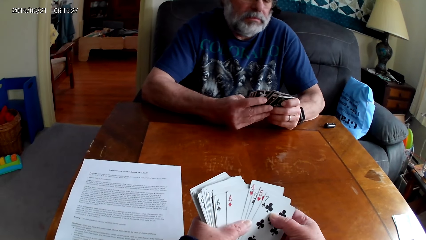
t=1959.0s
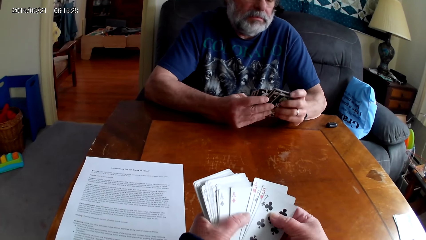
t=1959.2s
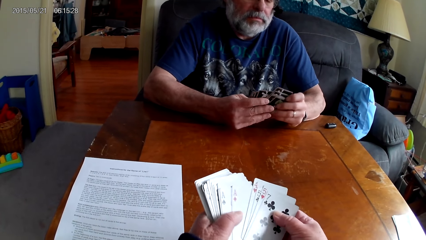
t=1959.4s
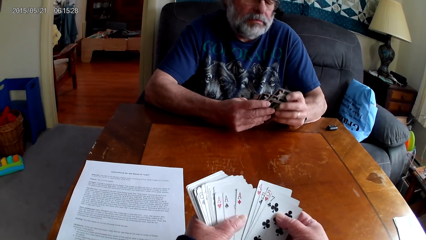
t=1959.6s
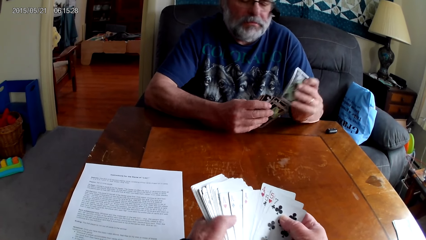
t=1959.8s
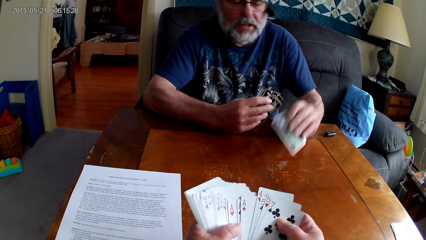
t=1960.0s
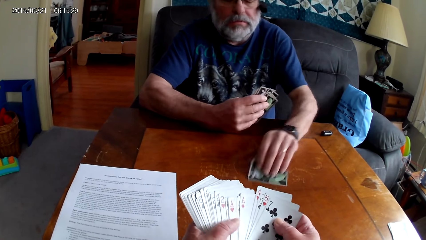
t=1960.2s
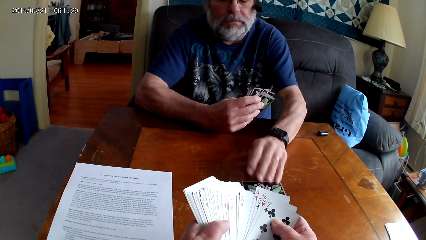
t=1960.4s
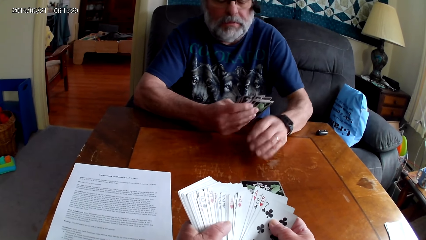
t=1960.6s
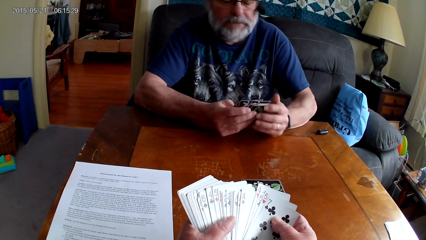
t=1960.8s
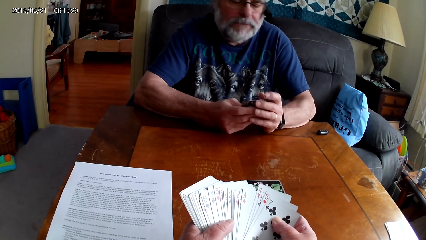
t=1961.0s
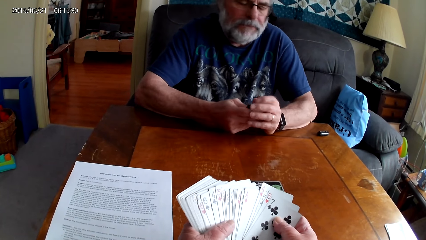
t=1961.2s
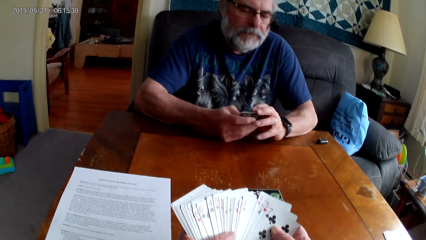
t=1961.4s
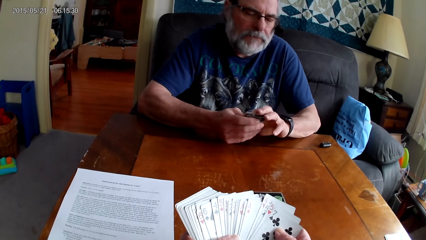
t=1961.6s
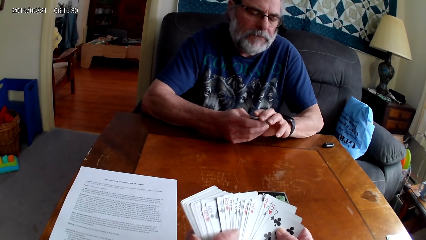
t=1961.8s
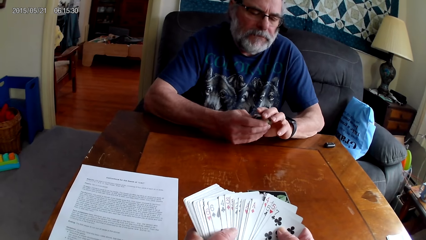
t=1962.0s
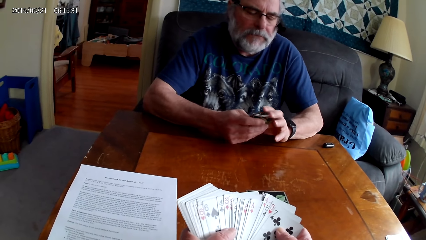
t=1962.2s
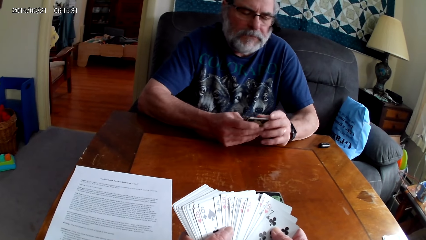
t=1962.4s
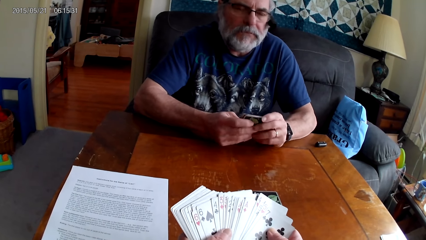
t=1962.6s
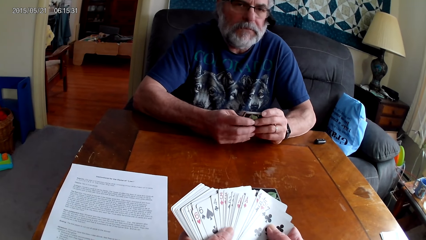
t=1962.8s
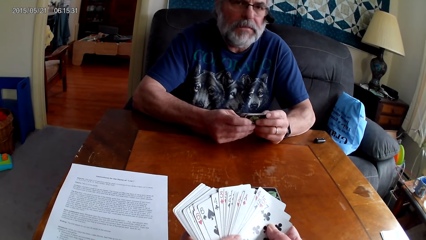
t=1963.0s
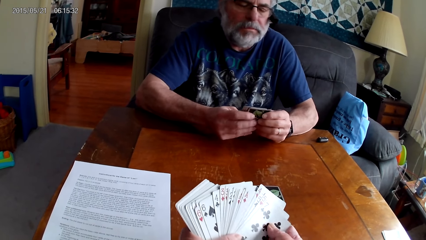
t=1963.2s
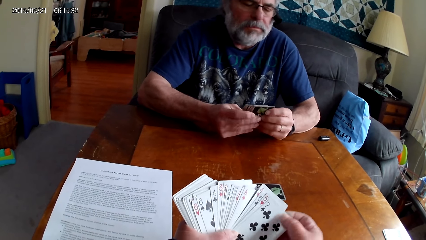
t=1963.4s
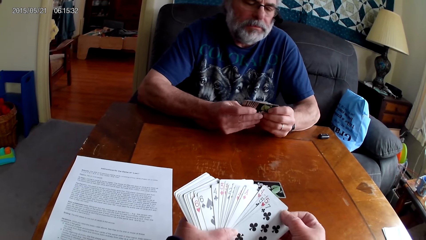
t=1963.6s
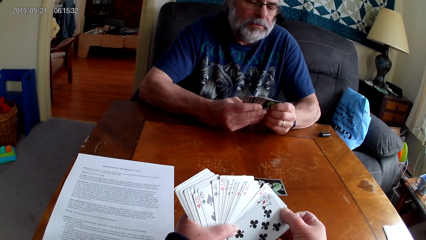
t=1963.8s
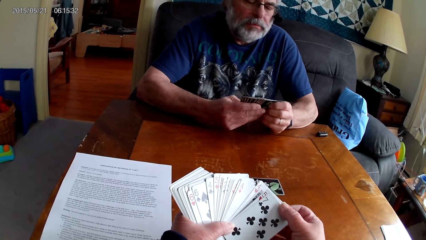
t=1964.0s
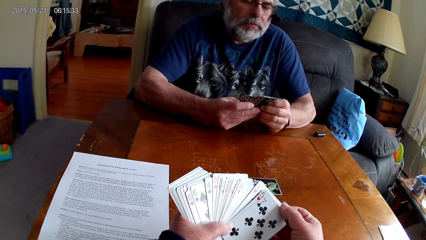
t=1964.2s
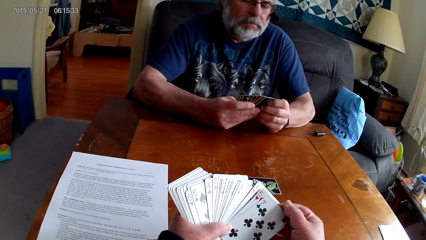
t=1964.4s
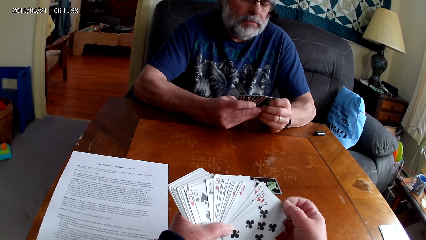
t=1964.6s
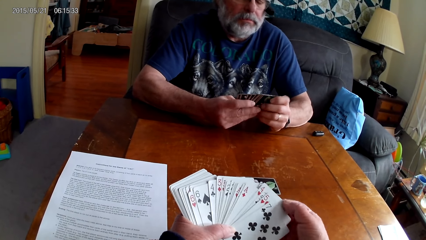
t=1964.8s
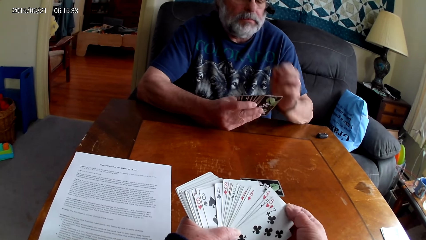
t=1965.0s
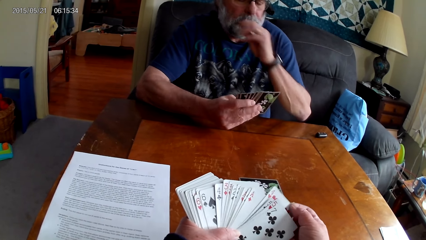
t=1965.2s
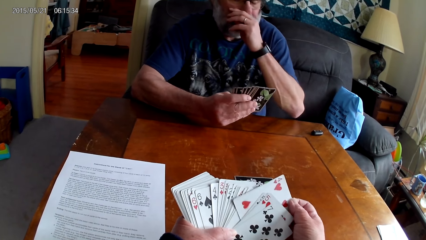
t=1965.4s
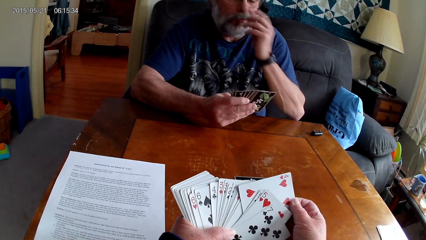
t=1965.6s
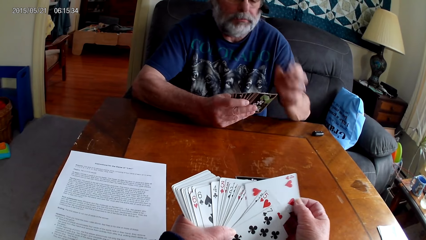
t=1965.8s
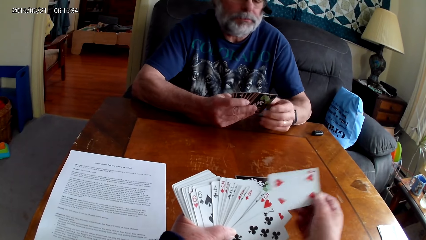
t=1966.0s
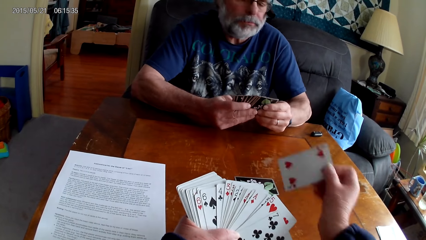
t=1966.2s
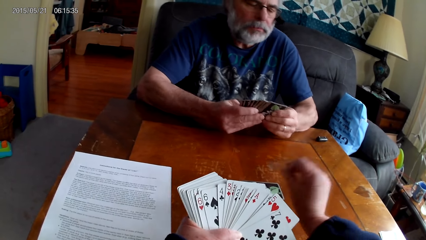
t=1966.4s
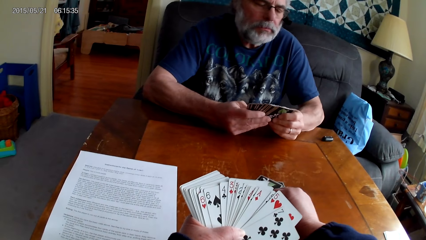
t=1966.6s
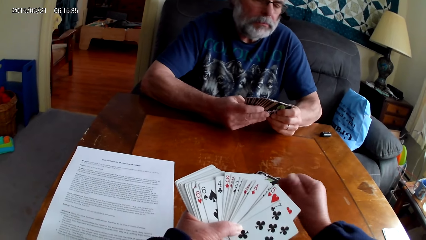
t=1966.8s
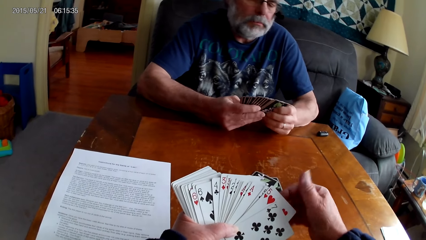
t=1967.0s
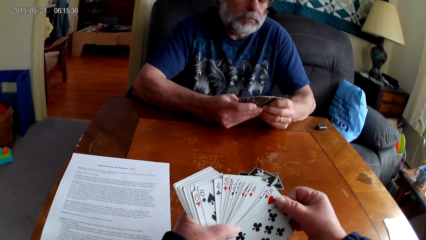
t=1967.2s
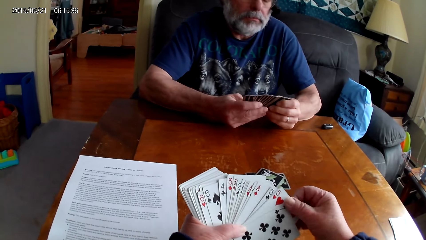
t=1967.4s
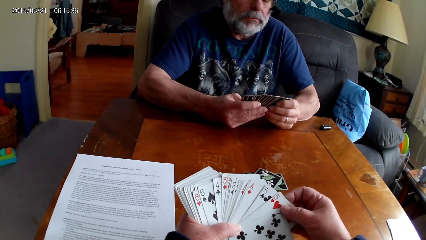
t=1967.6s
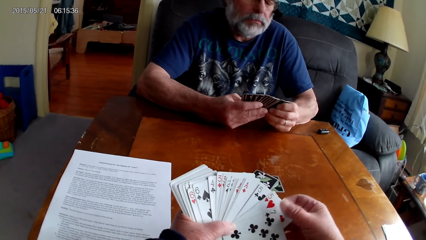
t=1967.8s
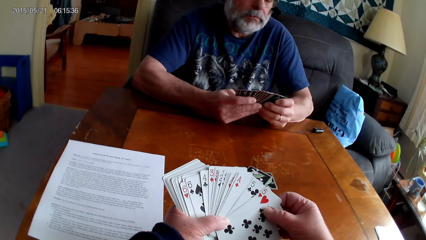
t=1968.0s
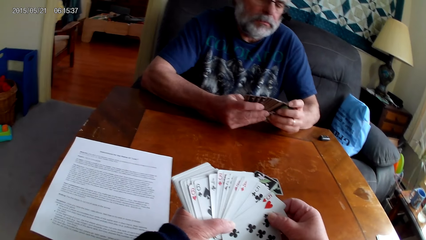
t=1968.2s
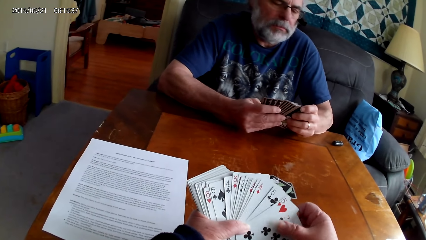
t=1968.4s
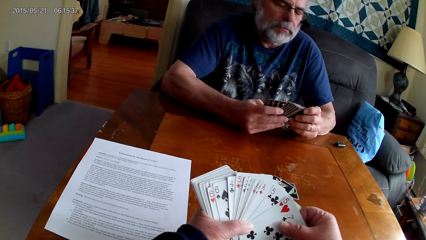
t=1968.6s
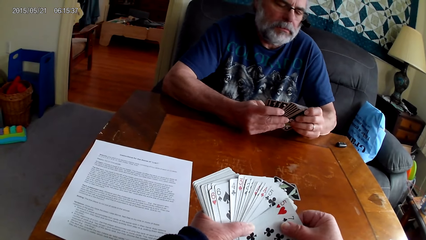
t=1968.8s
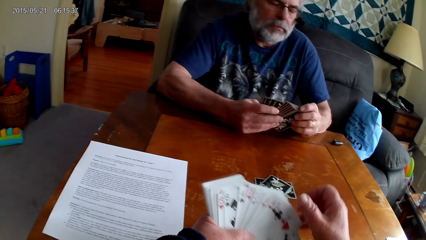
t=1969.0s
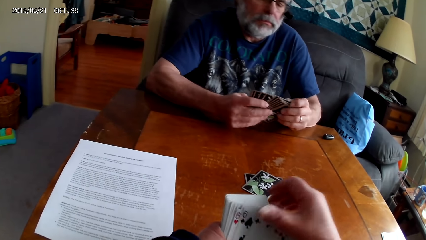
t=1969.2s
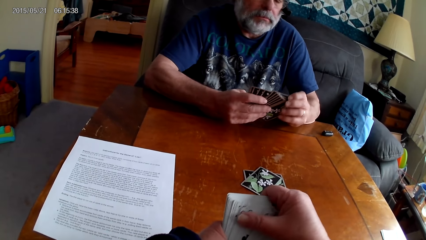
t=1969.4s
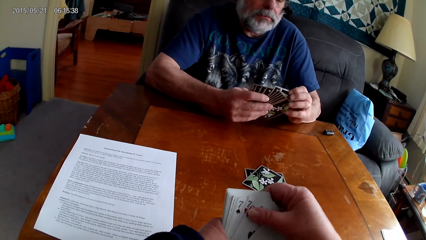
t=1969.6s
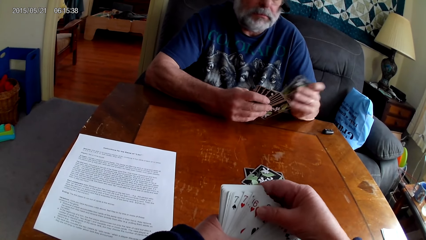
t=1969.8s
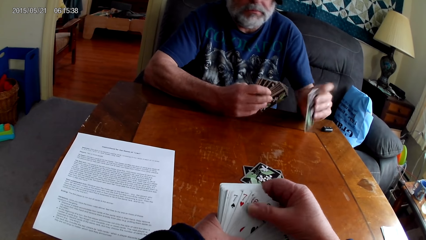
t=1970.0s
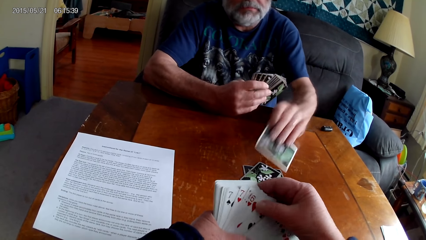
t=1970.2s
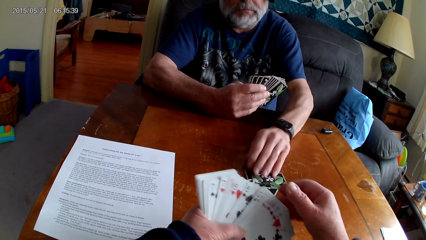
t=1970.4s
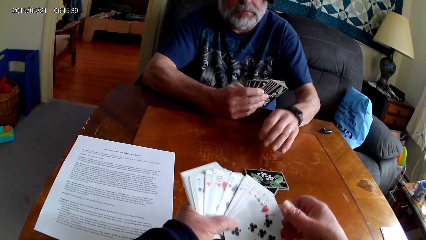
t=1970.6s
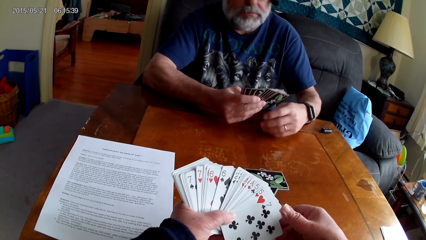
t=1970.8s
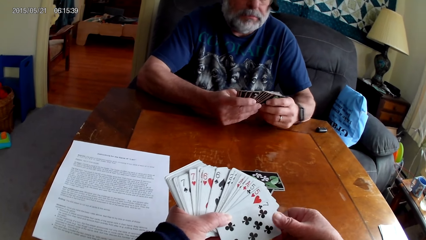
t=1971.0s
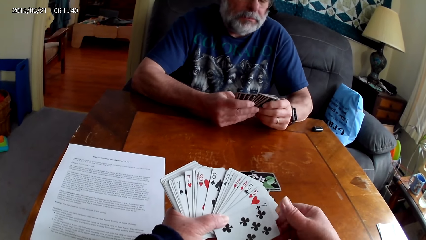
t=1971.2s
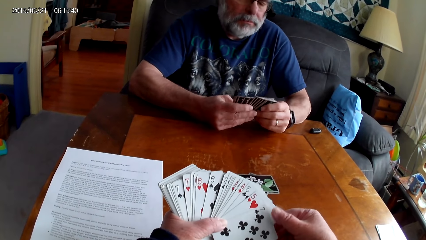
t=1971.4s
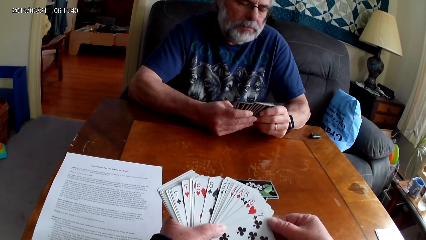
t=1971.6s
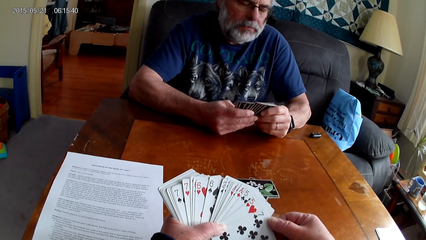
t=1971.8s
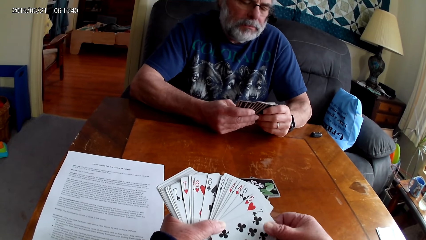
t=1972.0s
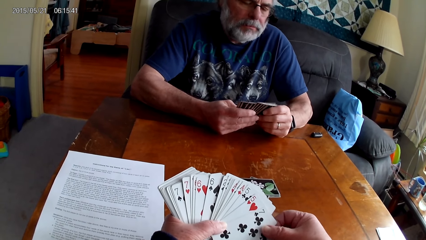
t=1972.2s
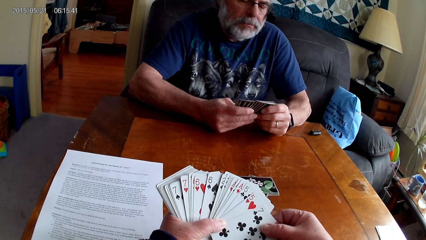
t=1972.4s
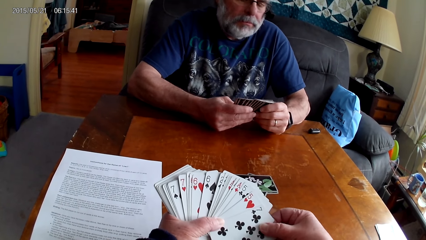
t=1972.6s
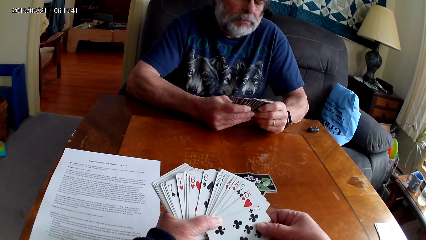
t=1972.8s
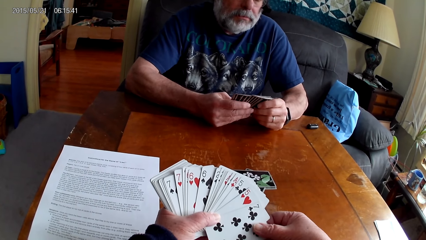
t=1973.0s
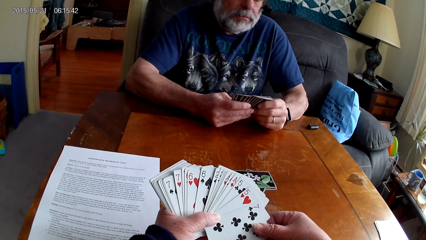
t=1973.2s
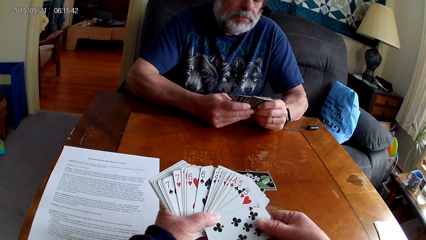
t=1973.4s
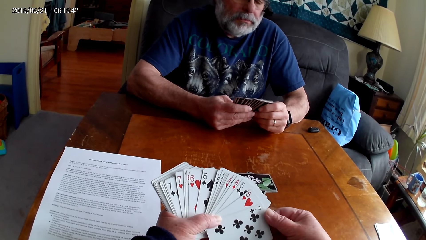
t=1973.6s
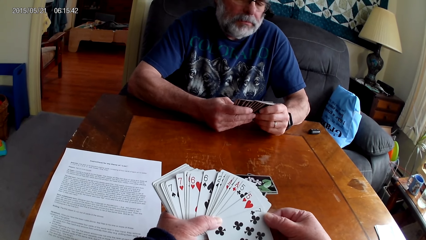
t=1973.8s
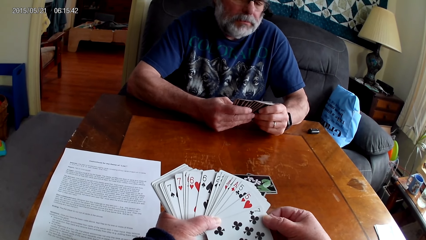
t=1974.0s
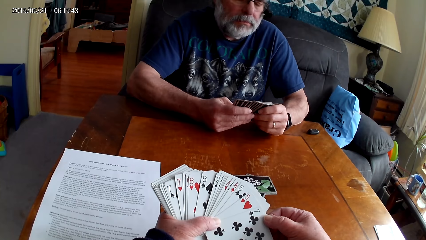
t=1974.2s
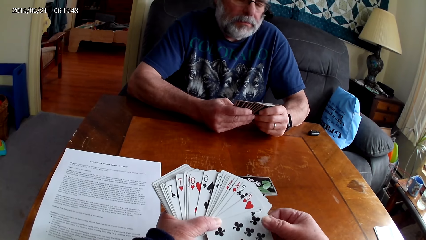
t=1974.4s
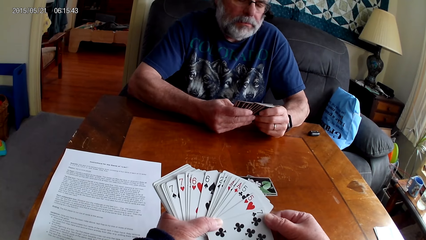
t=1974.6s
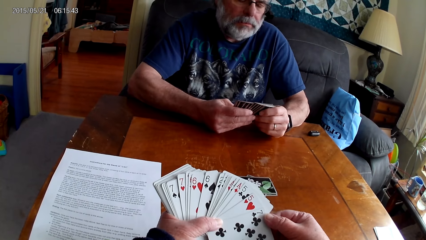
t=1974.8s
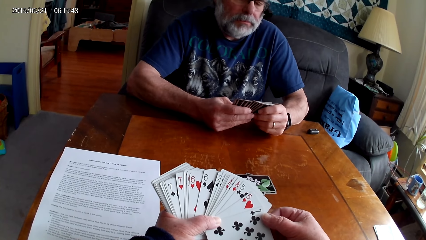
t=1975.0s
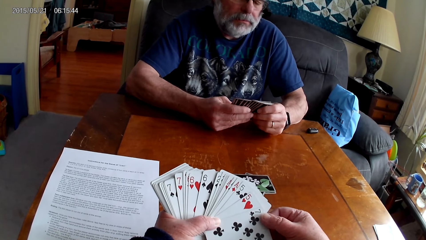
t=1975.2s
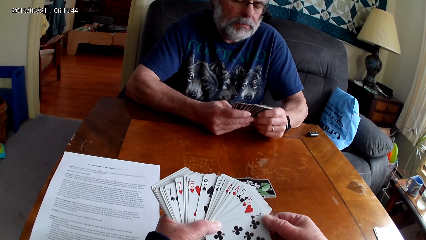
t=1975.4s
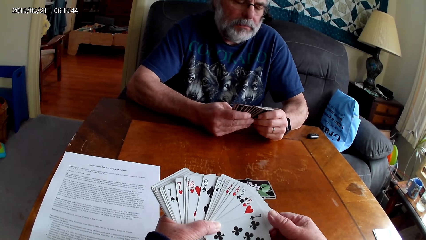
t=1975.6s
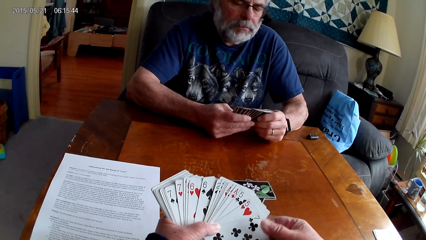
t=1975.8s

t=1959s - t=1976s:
A man speaks. The man puts a card on the table. The camera wearer speaks. They choose cards. The man puts a card on the table. The camera wearer chooses cards. They speak.
